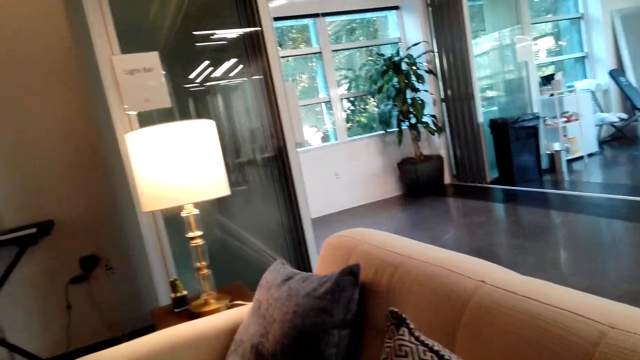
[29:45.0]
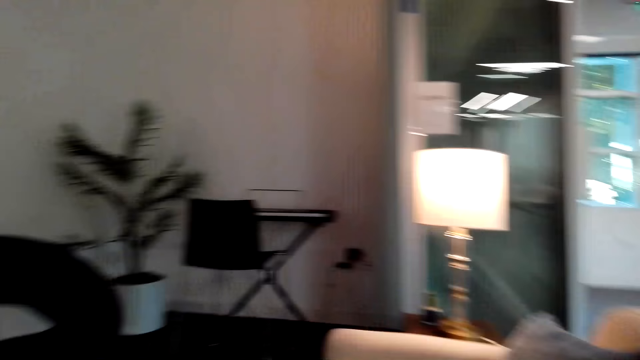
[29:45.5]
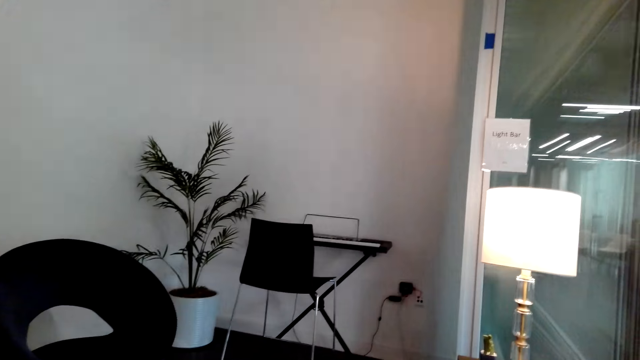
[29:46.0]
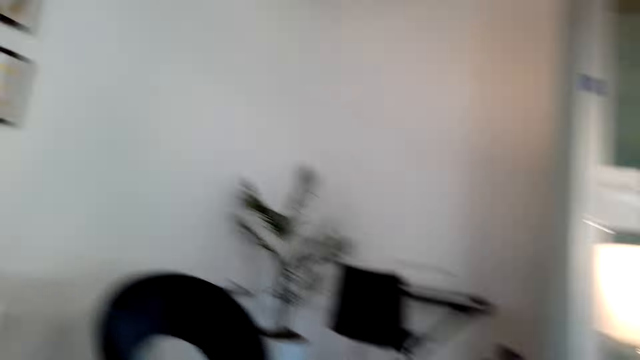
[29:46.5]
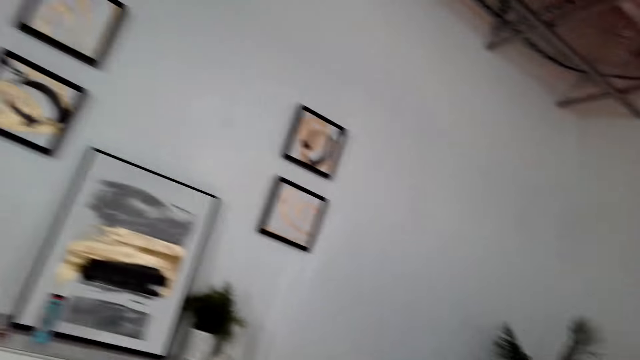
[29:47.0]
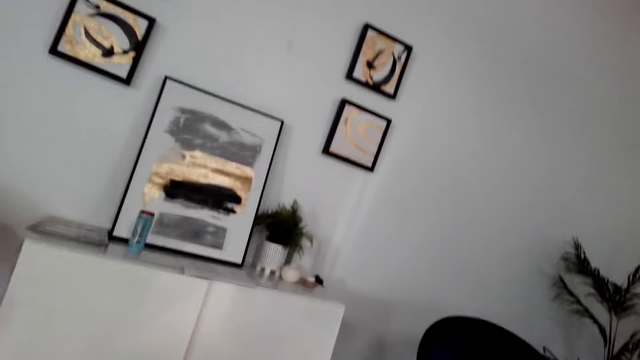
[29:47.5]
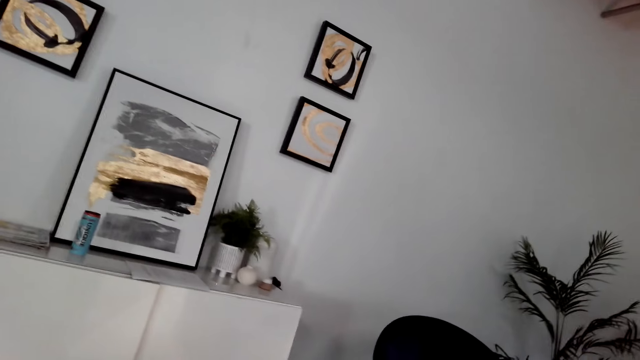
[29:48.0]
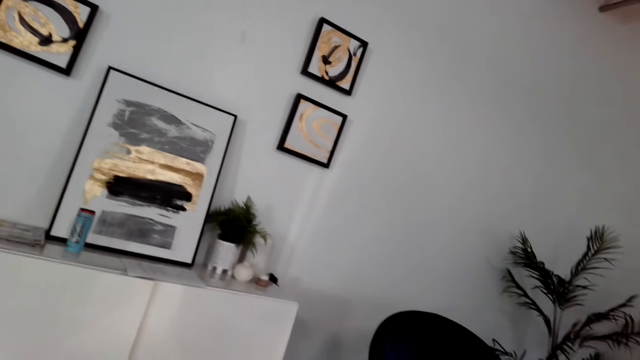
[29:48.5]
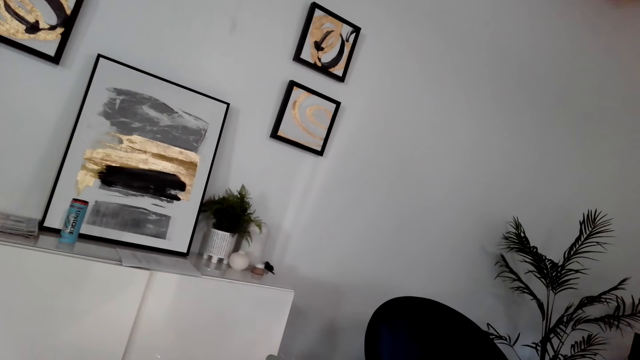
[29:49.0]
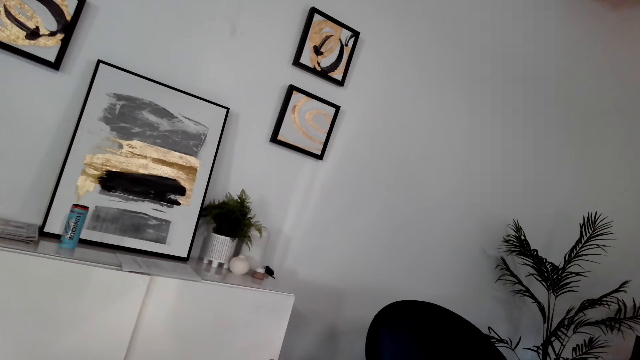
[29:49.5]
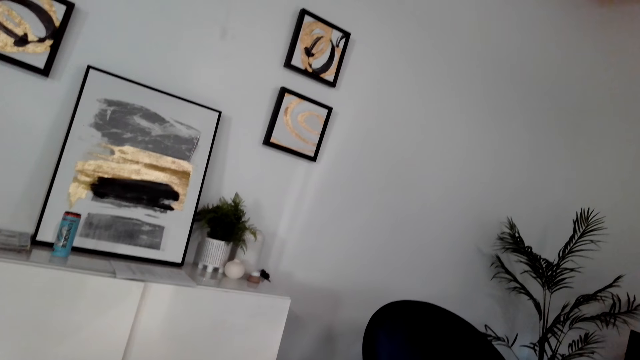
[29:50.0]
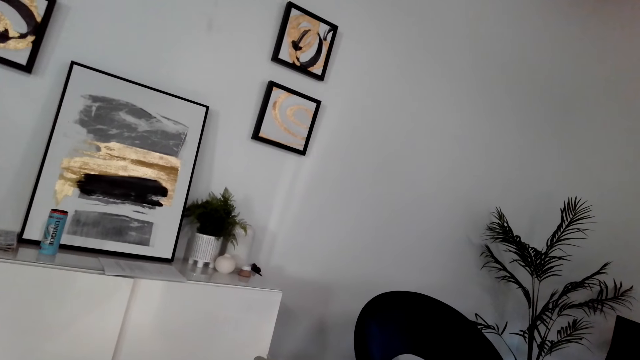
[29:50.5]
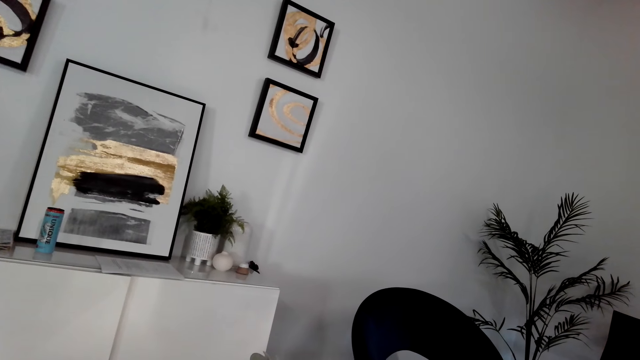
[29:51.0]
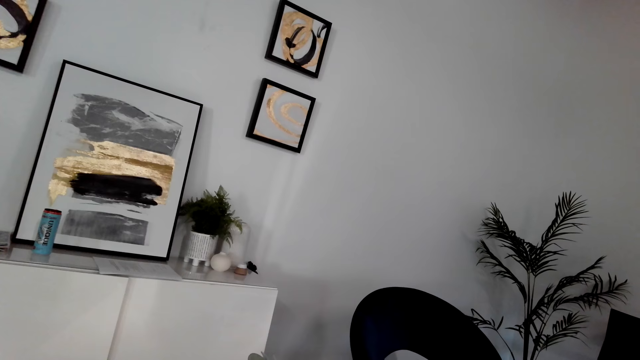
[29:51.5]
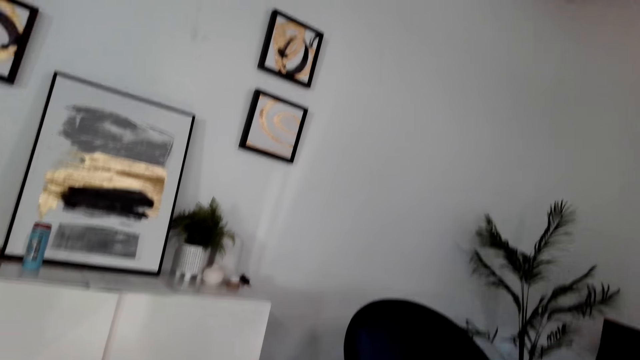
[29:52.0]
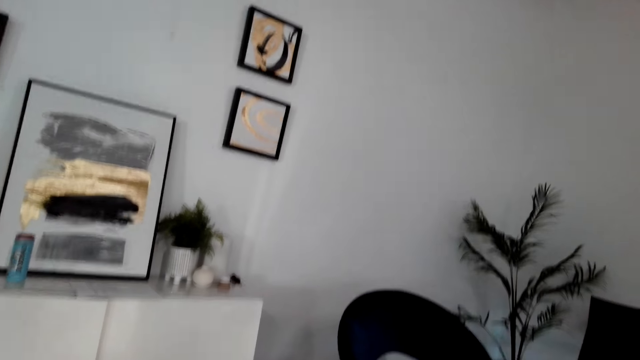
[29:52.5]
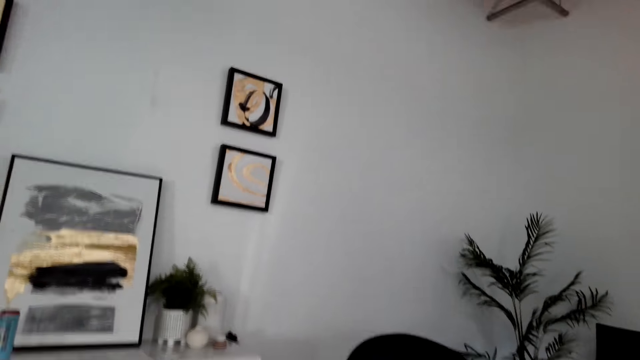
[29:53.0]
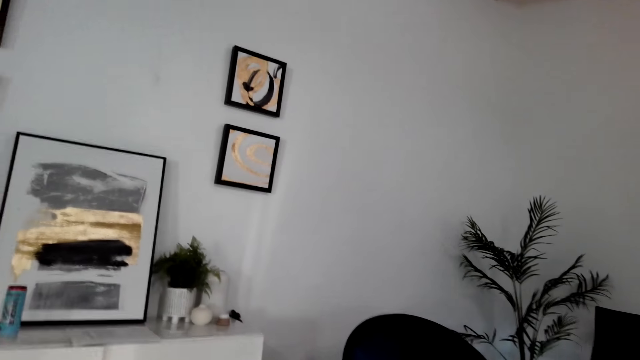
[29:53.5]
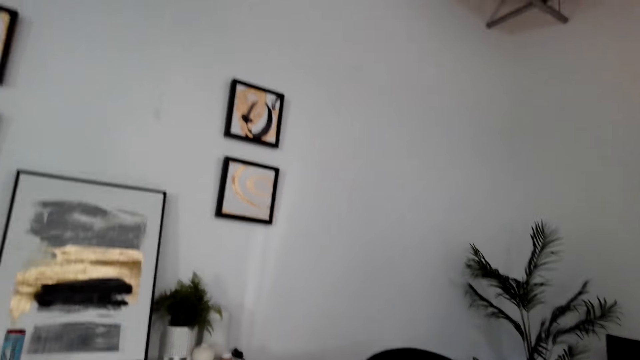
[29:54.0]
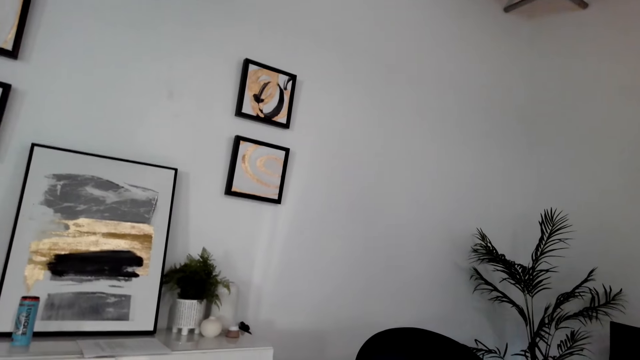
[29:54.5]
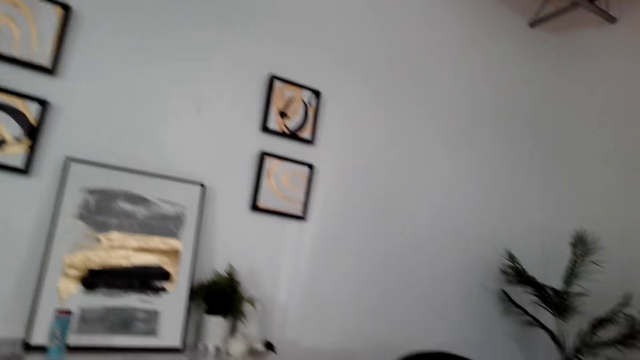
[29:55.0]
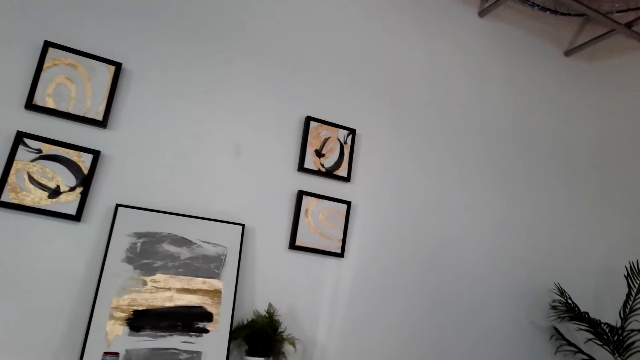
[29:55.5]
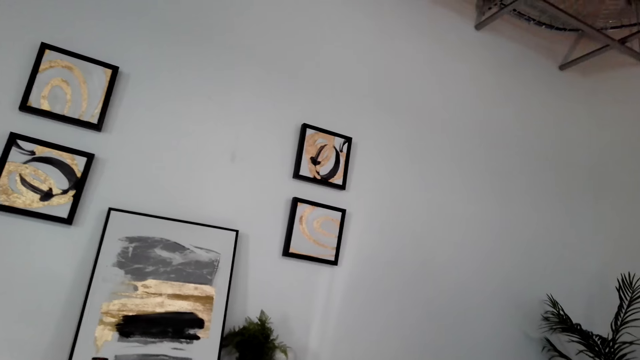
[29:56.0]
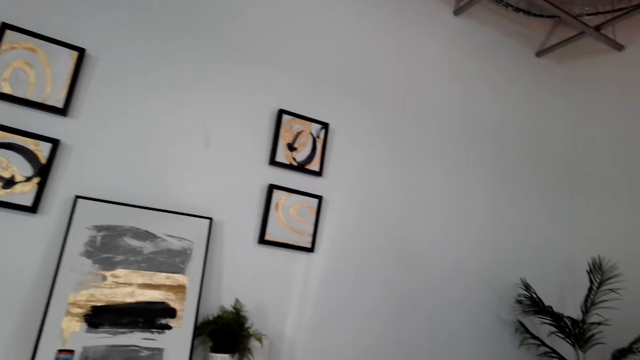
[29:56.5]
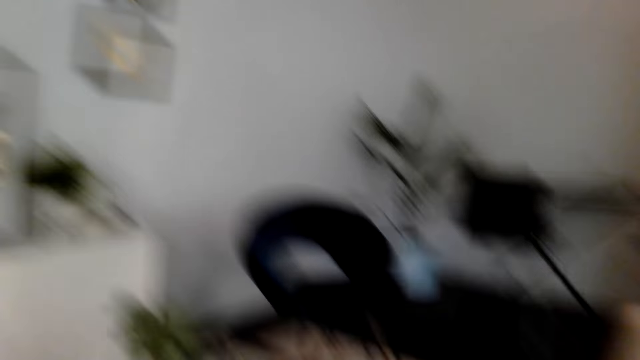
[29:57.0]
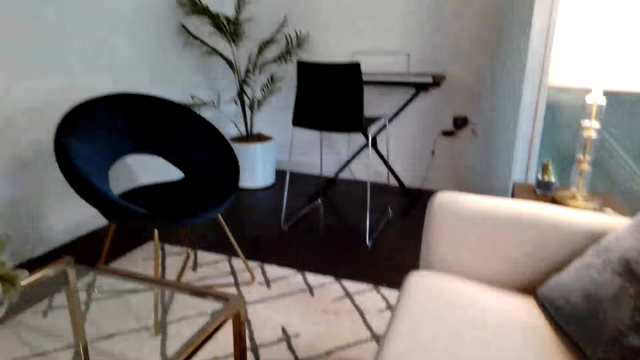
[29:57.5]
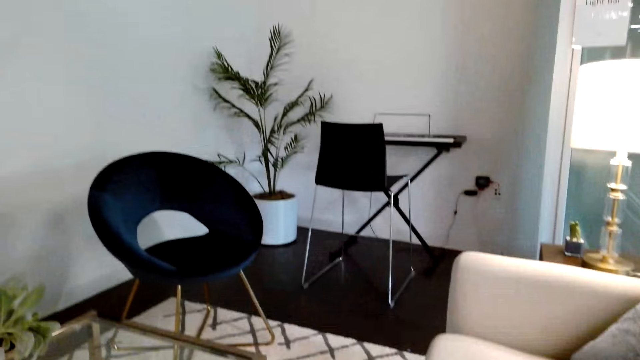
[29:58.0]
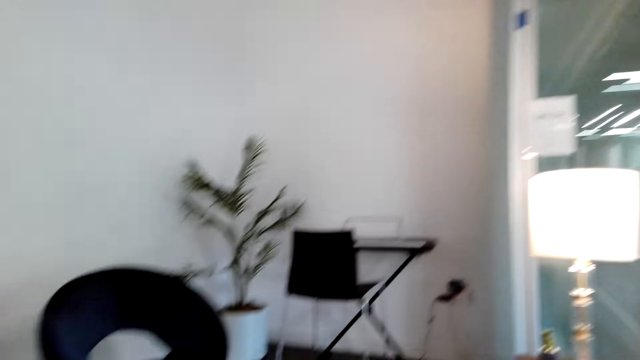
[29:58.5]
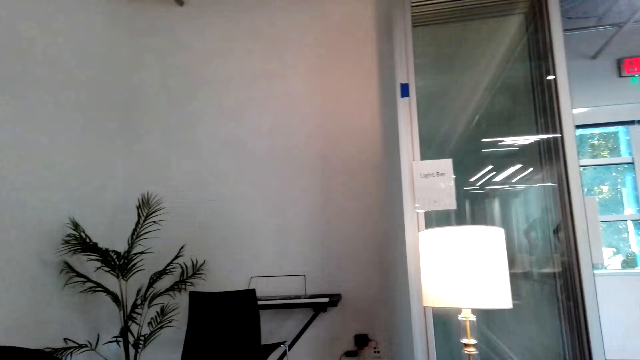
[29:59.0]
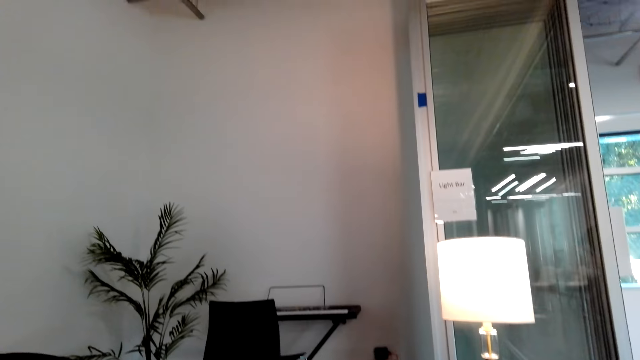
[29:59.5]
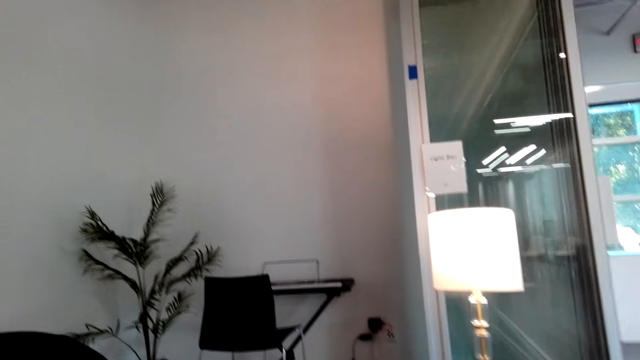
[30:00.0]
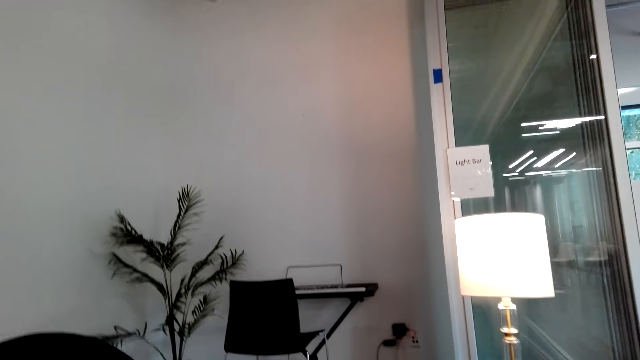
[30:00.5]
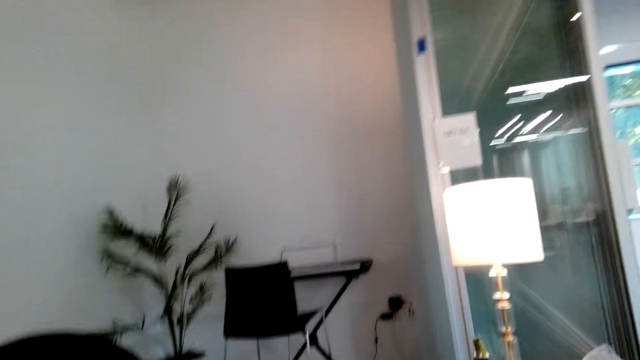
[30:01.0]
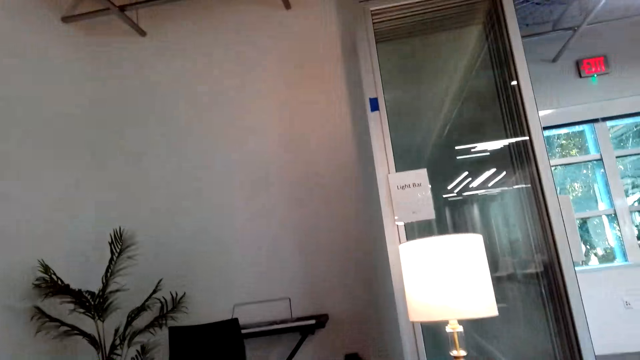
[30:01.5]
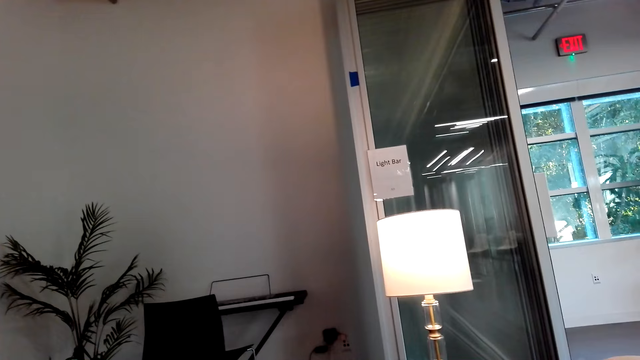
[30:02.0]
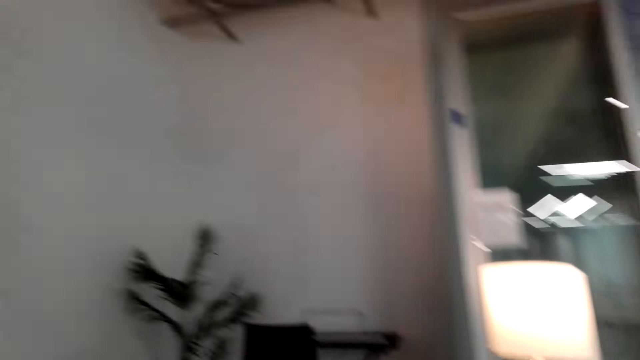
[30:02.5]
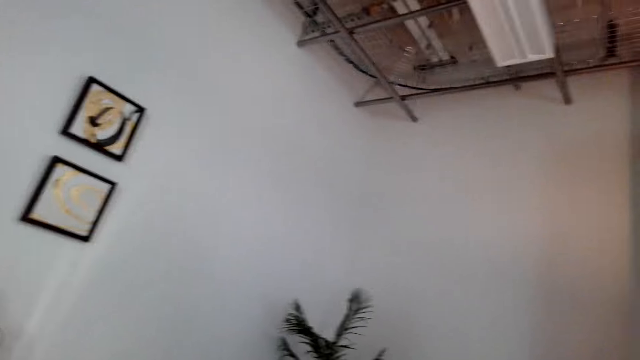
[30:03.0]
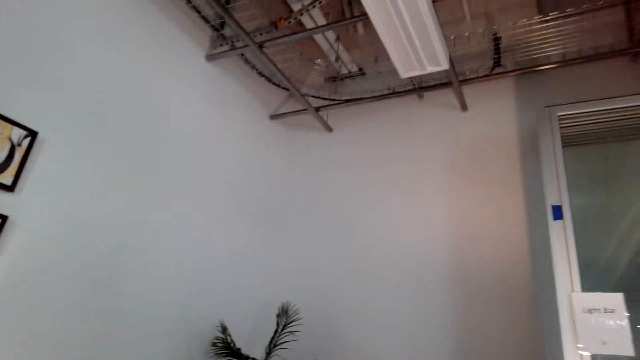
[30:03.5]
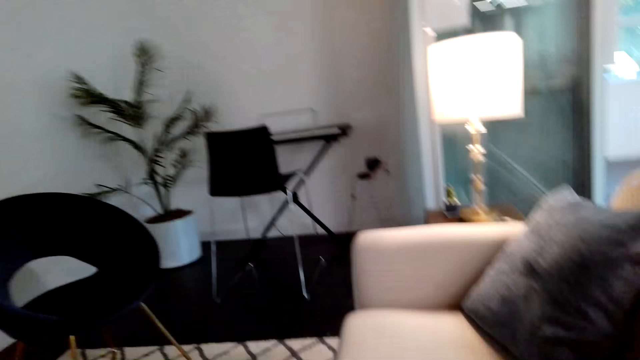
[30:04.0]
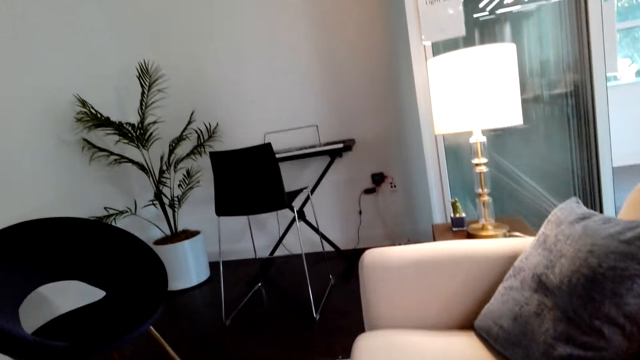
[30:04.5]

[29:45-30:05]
The camera wearer turns around the living room. They talk on the mobile phone. They communicate on the phone.
